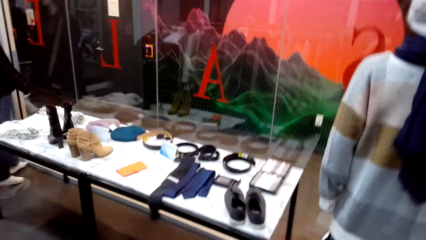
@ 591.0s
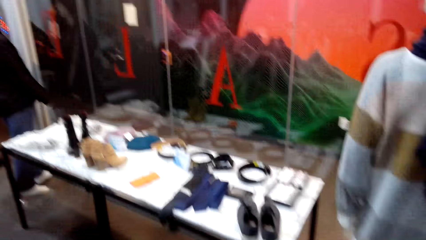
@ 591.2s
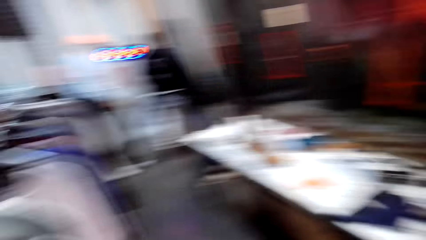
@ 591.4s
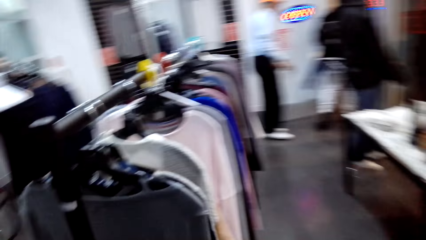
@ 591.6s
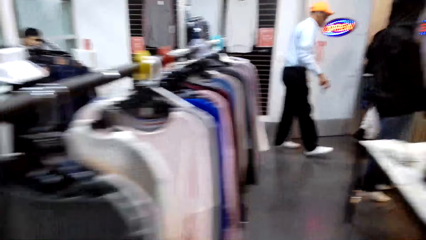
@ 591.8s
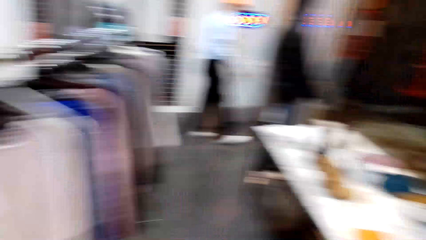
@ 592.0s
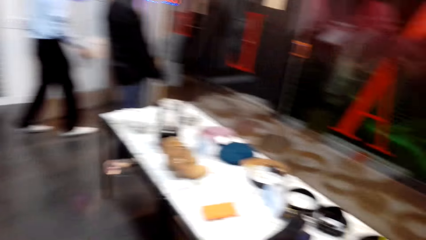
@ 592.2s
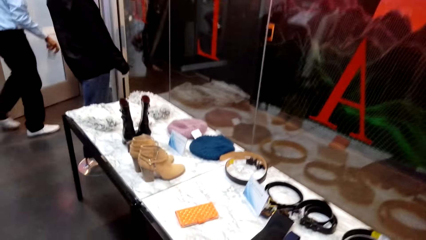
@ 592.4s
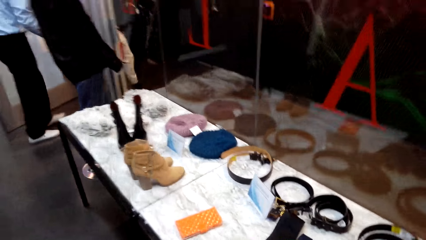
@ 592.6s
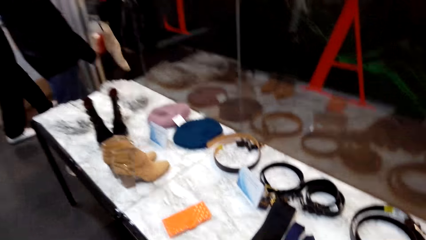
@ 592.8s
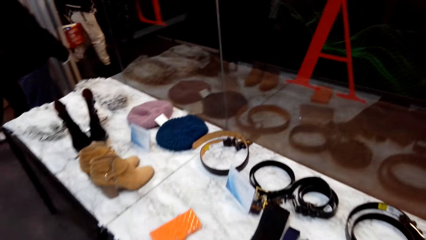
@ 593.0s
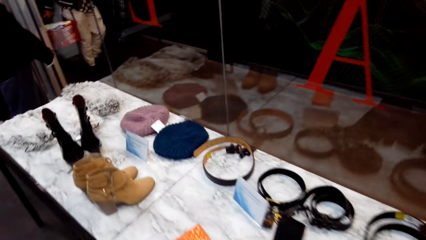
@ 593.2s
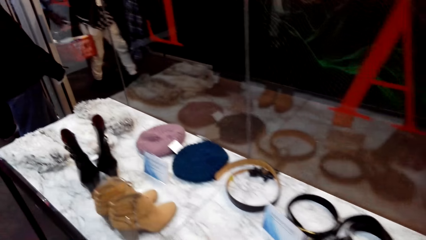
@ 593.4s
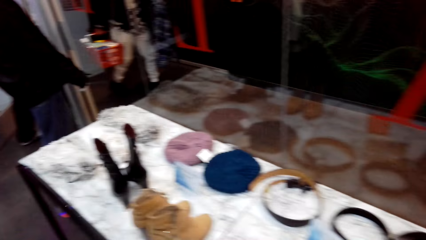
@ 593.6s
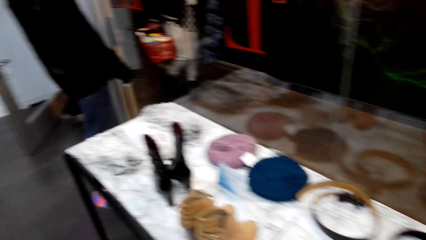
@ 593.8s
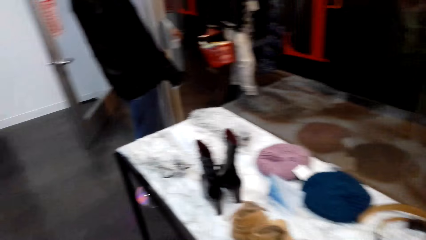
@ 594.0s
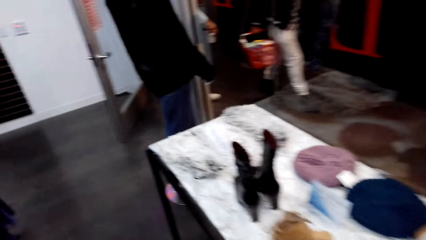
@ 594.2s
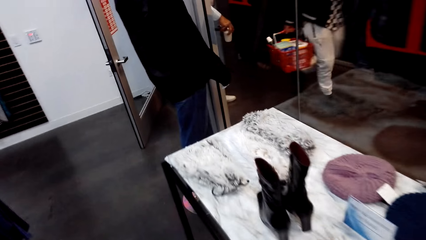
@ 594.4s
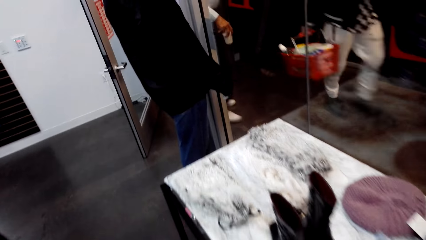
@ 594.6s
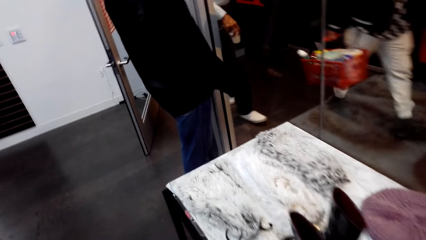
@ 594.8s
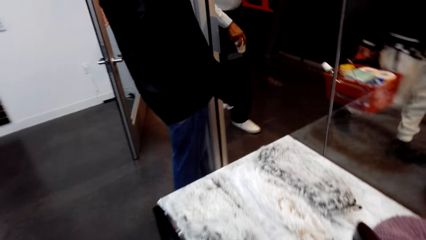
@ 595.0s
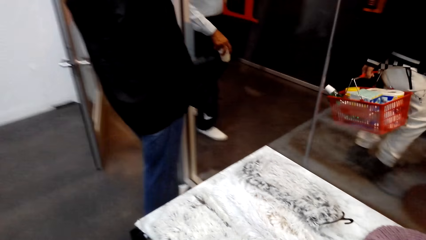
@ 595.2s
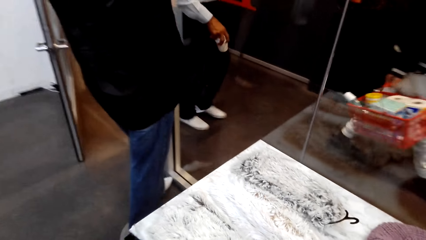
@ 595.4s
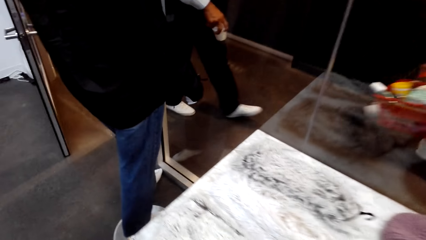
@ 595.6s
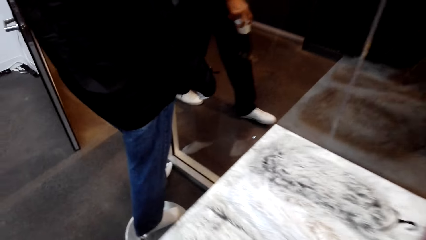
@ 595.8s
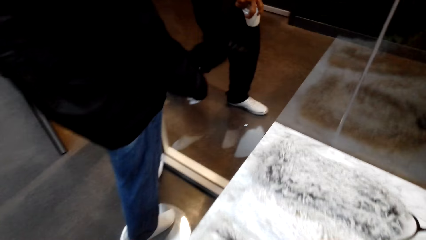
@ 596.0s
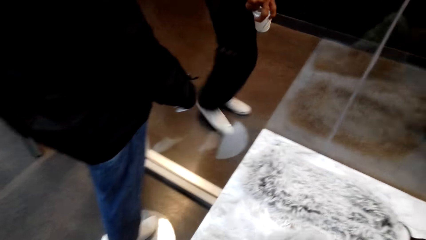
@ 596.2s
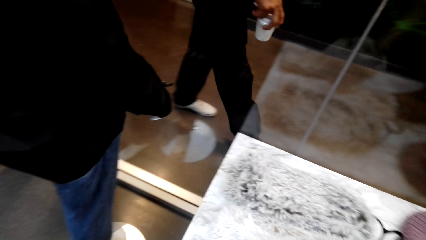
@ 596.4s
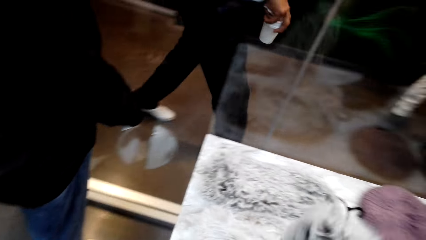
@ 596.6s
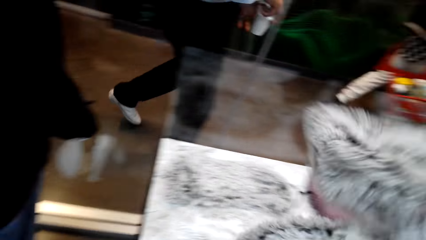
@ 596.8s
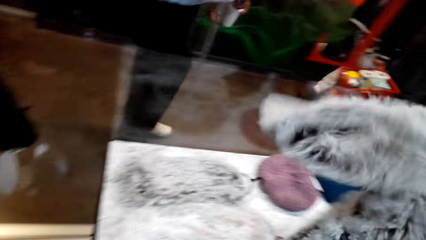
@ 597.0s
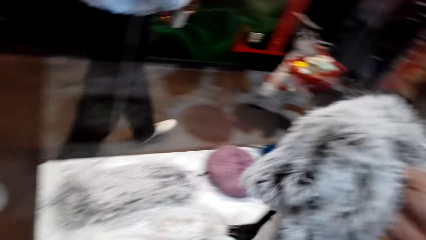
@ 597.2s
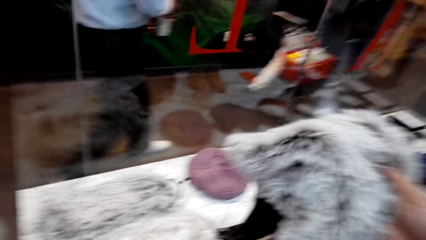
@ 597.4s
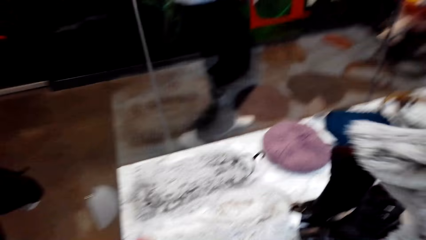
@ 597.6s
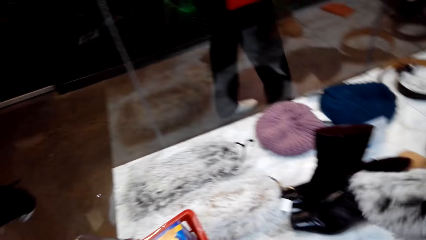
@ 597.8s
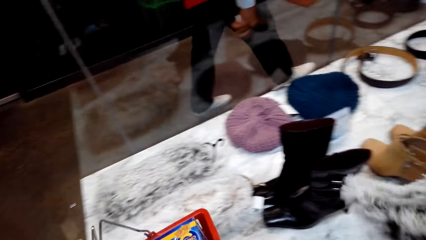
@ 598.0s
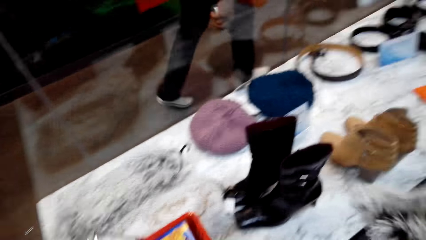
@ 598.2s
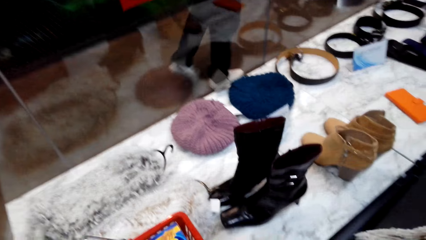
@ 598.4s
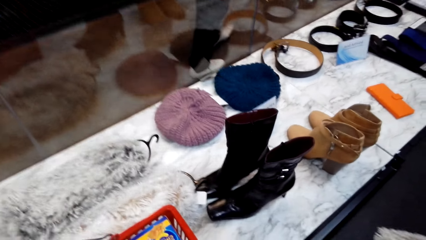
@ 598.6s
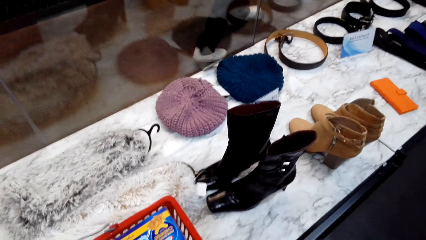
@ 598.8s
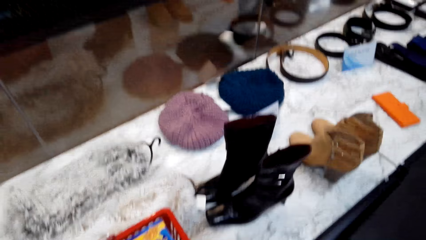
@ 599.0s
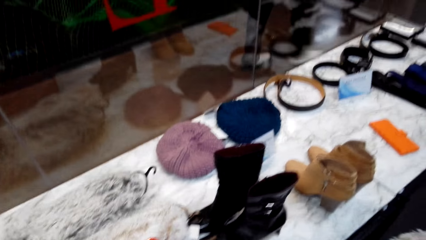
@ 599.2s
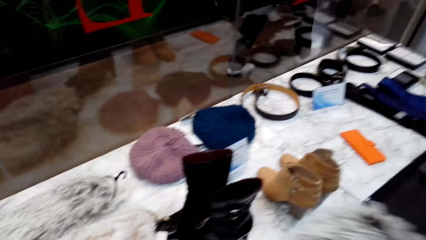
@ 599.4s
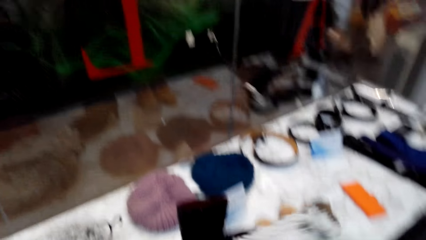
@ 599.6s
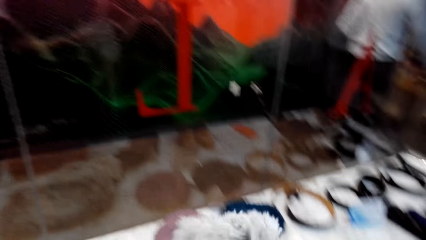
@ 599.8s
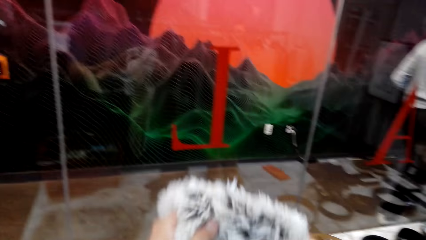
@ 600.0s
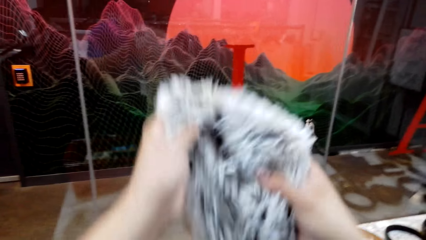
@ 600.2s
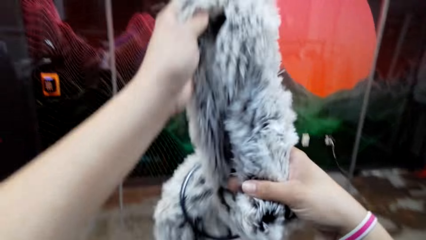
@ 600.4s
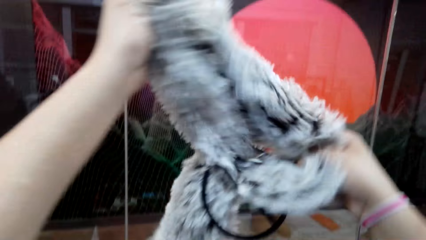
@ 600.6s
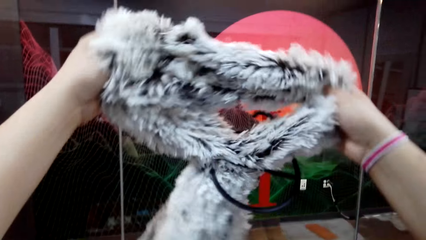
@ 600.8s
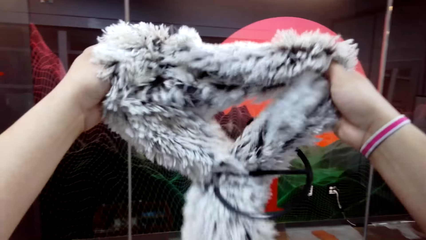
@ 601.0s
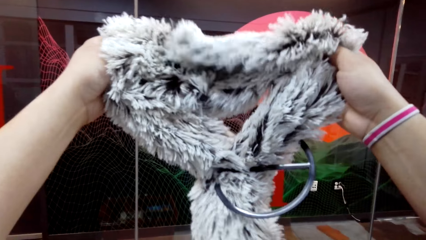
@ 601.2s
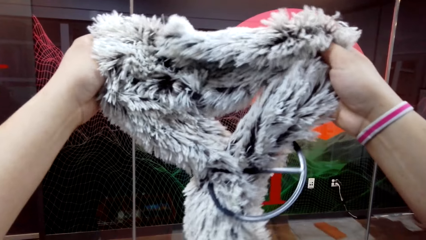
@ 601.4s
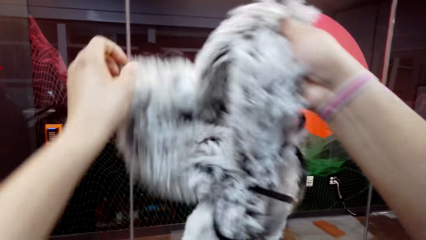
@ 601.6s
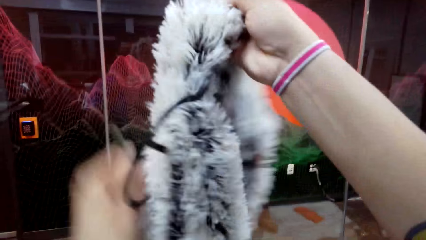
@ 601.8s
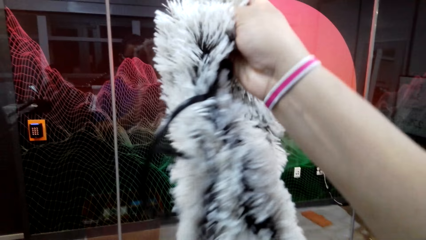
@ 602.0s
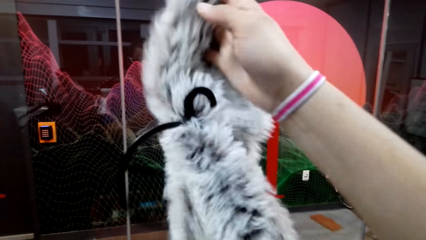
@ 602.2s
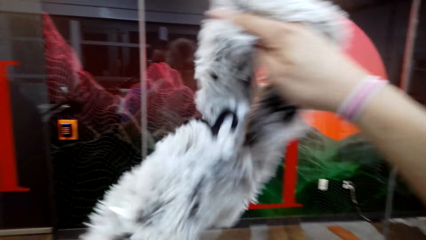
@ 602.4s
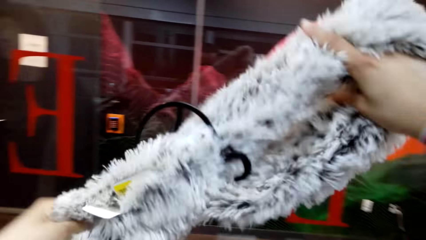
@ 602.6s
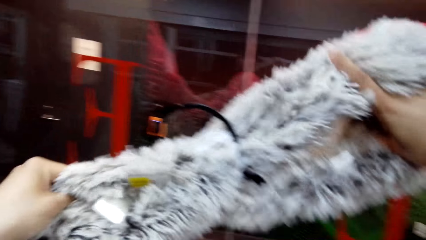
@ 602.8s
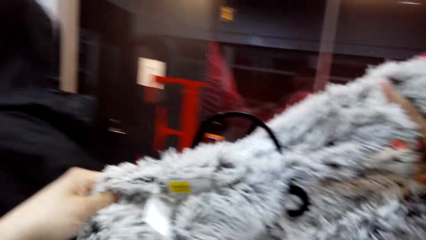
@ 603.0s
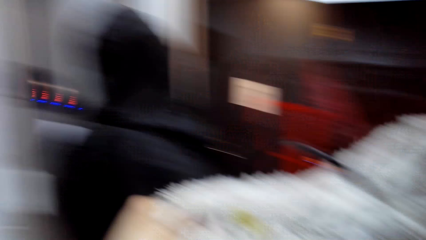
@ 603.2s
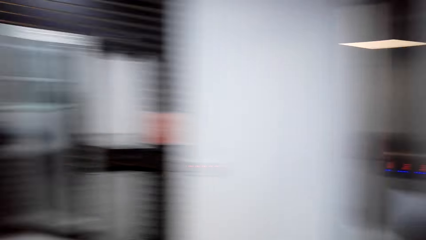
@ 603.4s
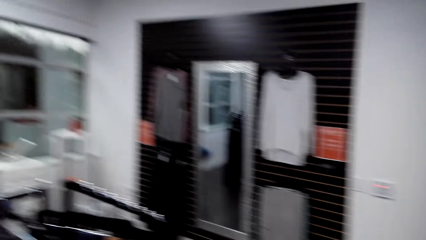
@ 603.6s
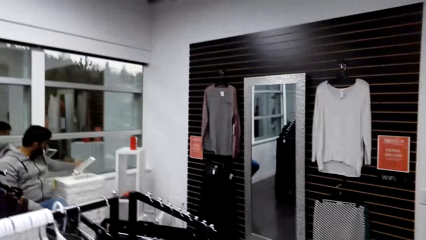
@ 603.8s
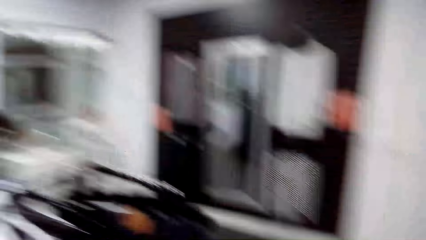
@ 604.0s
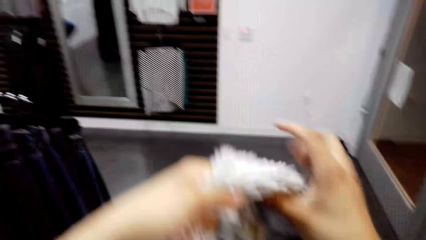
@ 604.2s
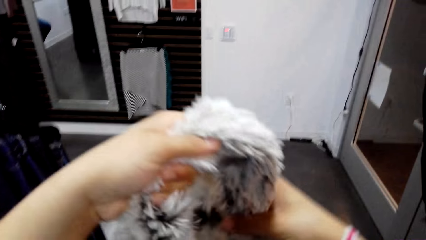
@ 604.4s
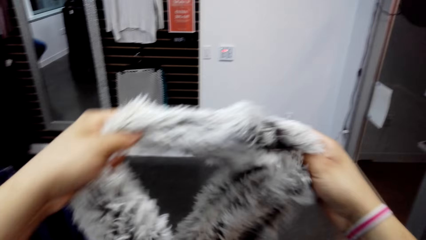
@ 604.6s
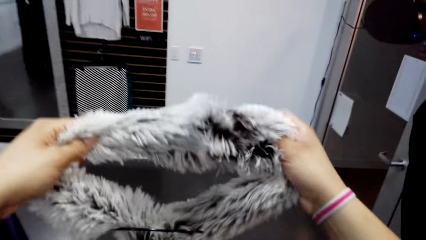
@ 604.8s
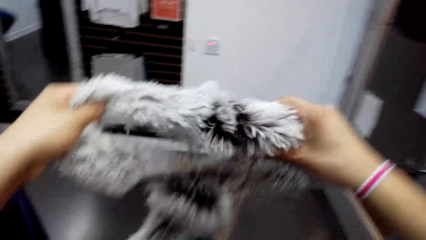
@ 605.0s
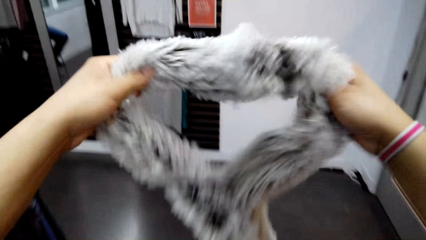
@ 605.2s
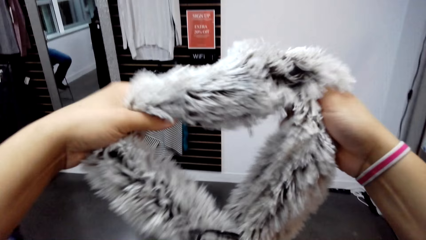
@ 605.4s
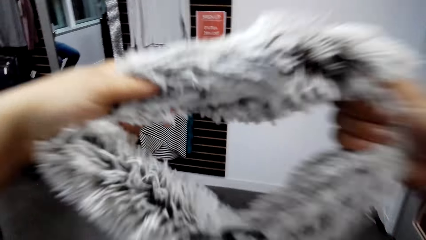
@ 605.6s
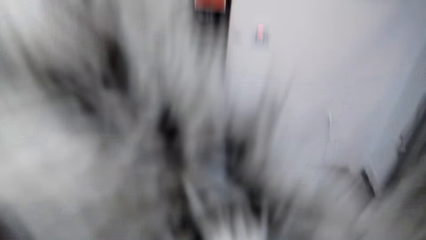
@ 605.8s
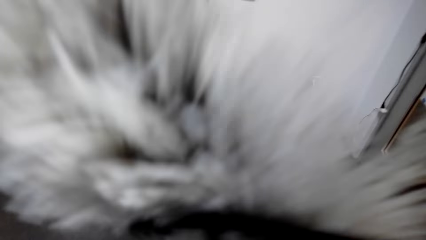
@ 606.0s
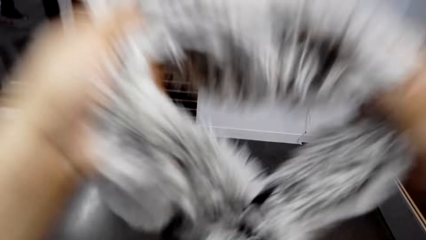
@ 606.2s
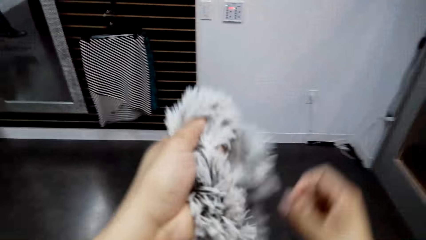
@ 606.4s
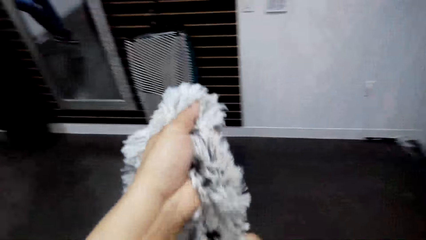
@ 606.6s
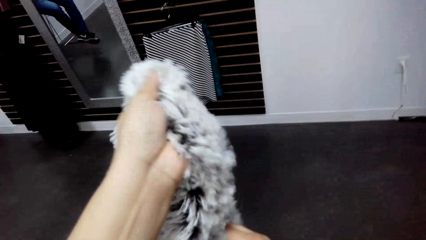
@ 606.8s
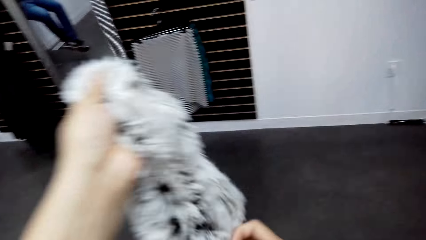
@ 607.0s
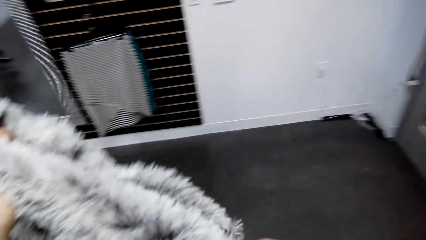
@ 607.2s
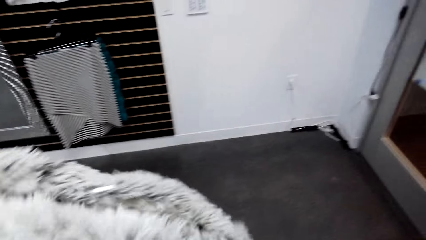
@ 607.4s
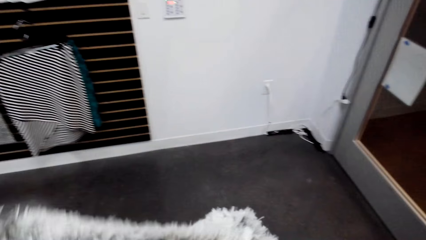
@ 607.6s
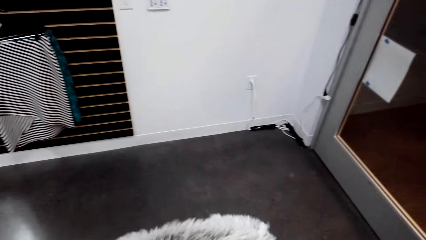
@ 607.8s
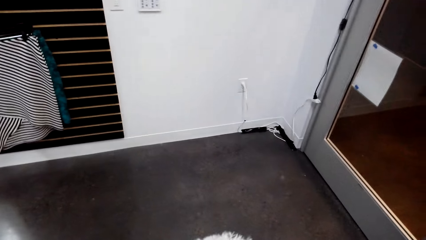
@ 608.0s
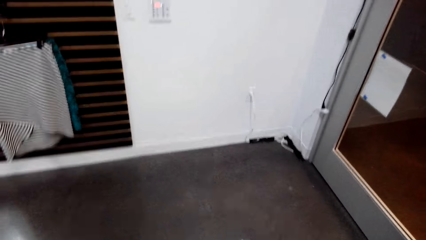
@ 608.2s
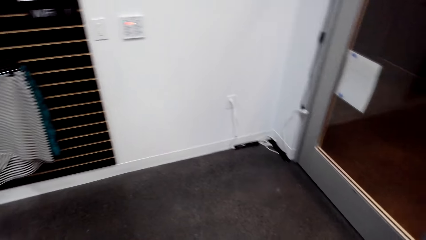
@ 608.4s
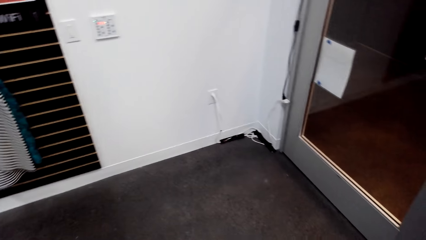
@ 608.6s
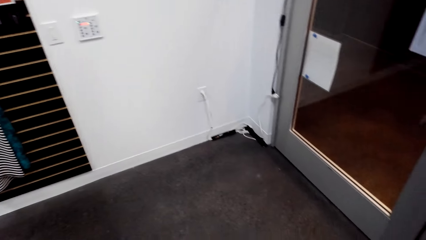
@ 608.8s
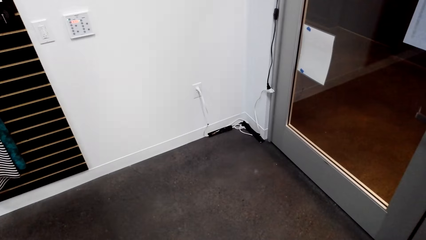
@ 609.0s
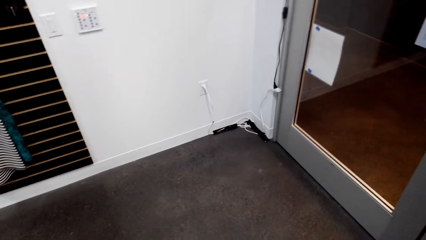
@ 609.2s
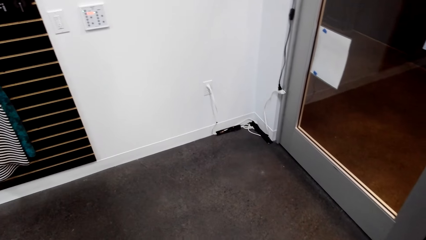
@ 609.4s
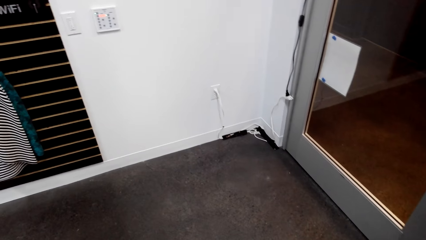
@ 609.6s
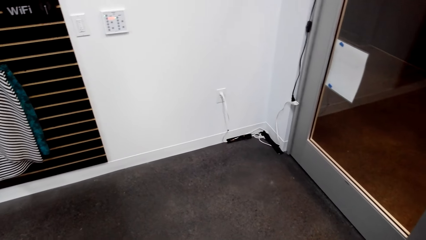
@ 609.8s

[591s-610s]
A man looks around. The camera wearer picks up a woolen scarf or cloth on the table. They put the shopping basket on the table. They stretch the cloth. The man holds something. The camera wearer looks around the store. They stretch the cloth, inspect the woolen scarf, and look around.
